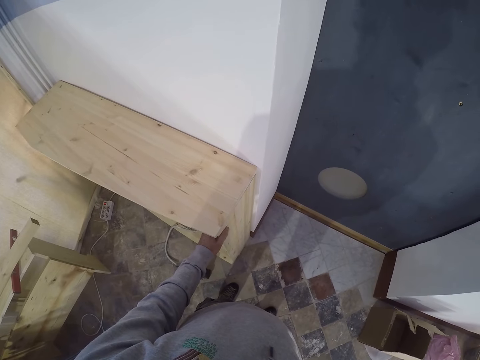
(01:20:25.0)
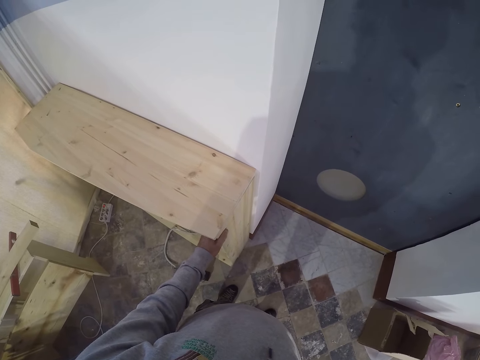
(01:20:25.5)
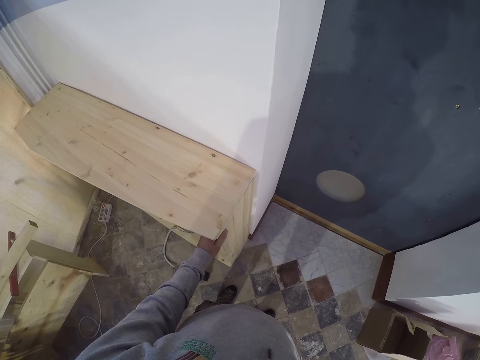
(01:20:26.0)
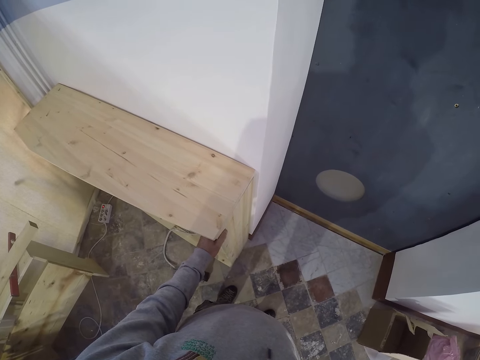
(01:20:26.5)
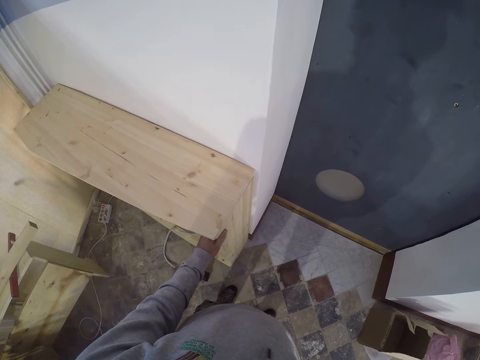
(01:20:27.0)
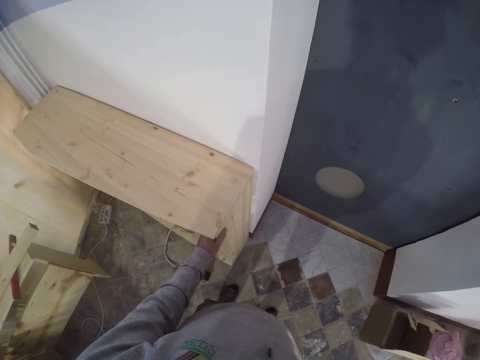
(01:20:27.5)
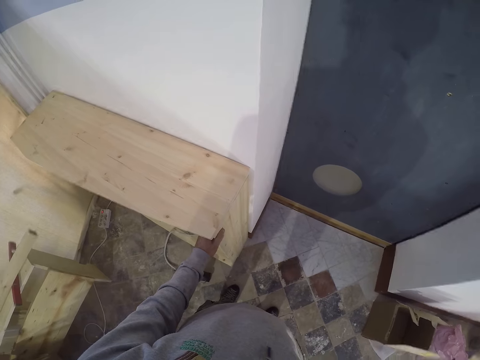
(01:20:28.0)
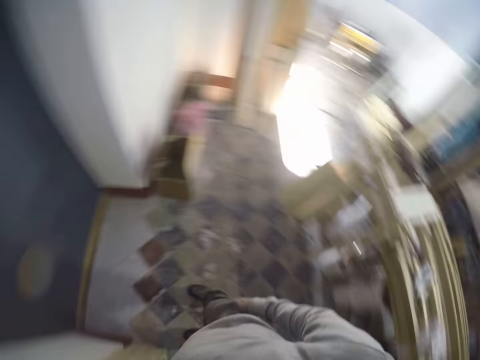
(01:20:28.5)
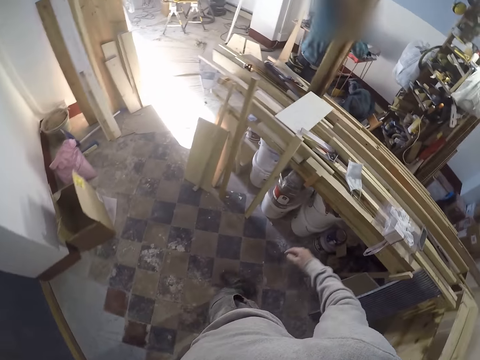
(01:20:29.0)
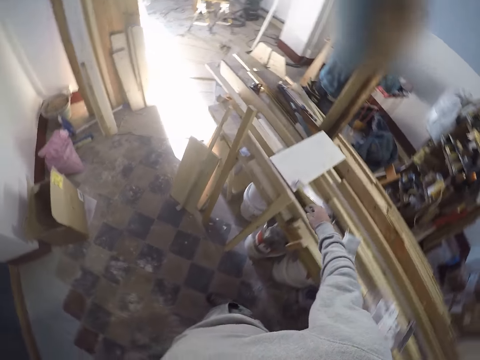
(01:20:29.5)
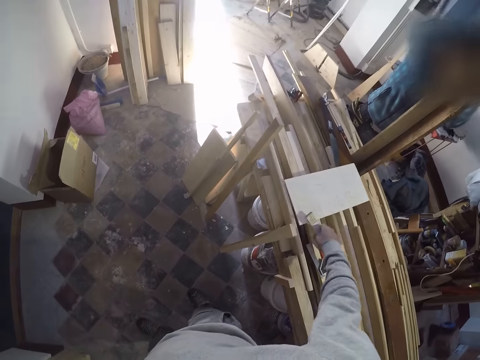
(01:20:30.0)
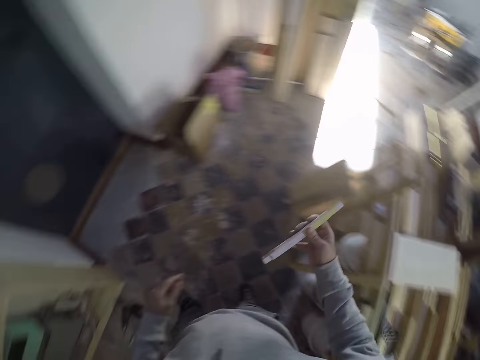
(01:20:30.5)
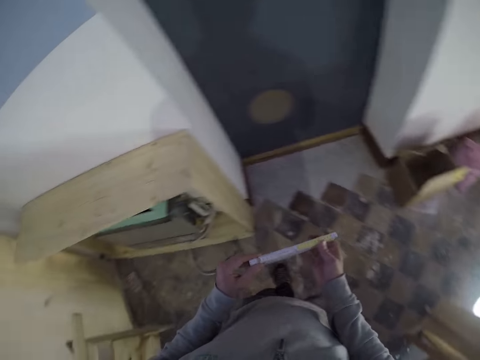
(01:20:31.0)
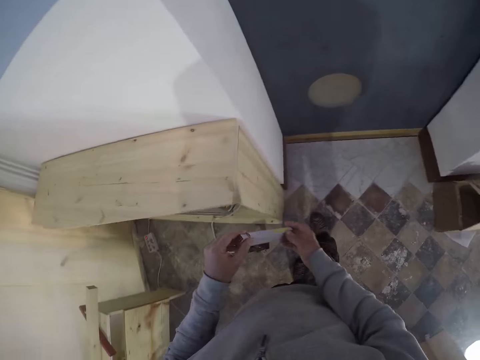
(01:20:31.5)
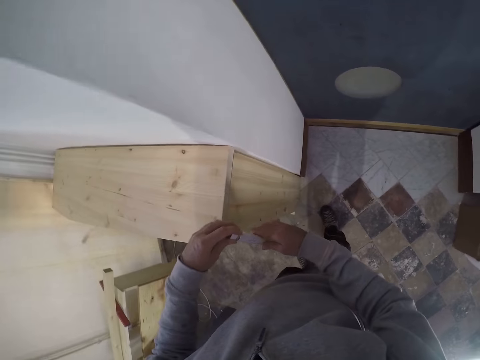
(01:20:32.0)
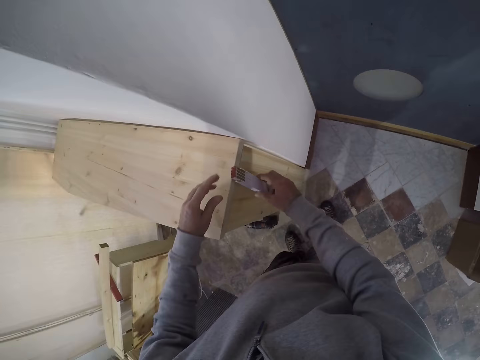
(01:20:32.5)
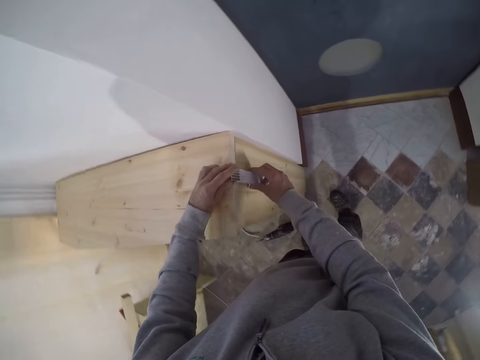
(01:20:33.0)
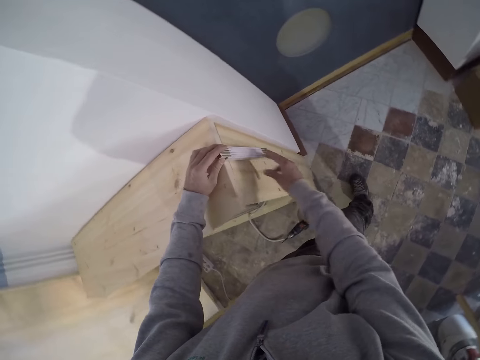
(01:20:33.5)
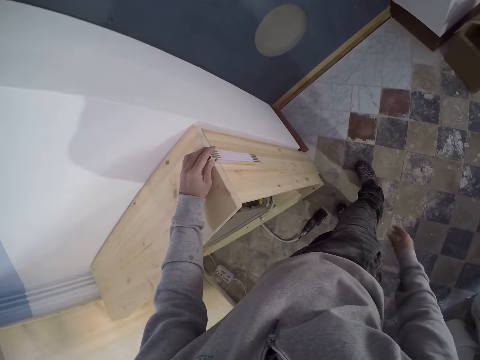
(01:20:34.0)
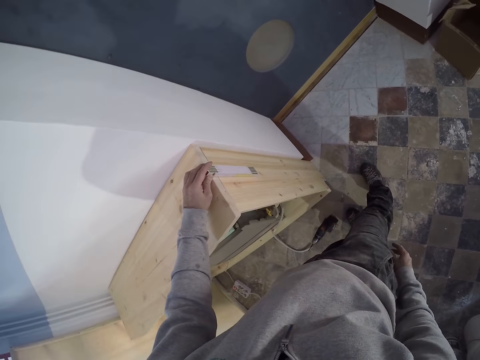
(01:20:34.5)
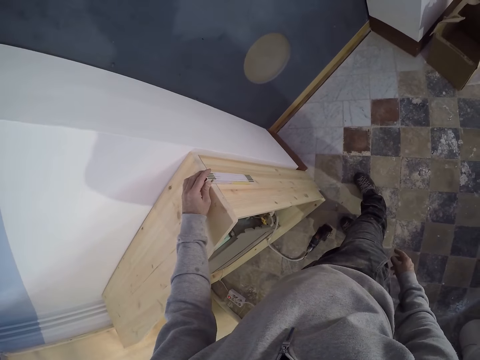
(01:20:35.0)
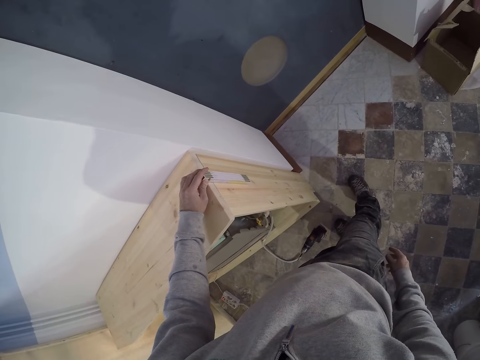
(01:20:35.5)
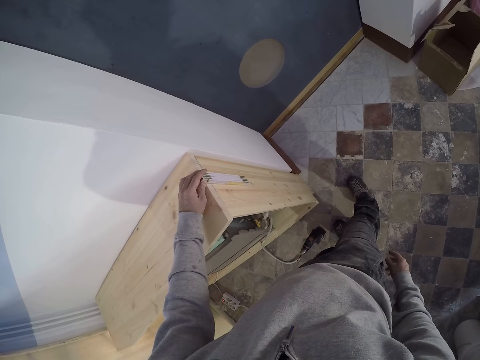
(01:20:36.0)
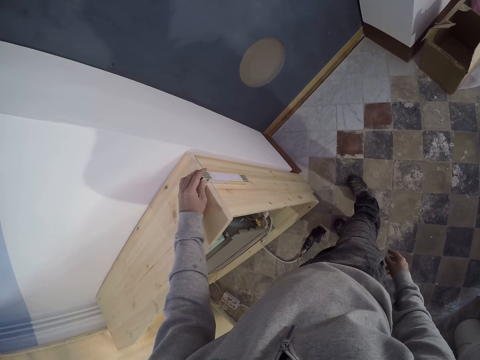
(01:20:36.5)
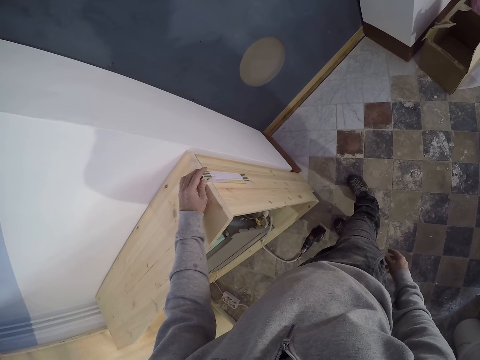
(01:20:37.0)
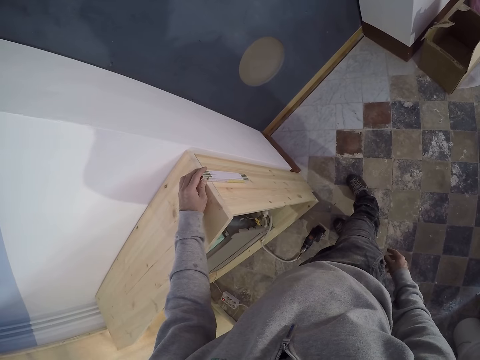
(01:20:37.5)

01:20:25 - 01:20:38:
The camera wearer turns around. The man holds a wood upright with both hands on the work bench. The camera wearer picks the foldable ruler from the workbench with his right hand. He holds the foldable ruler with both hands. He measures the wooden structure with the foldable ruler. He places the foldable ruler on the side of the shelf with both hands. He removes his right hand from the foldable ruler on the side of the shelf.

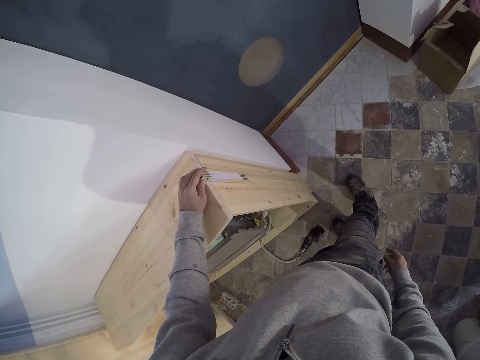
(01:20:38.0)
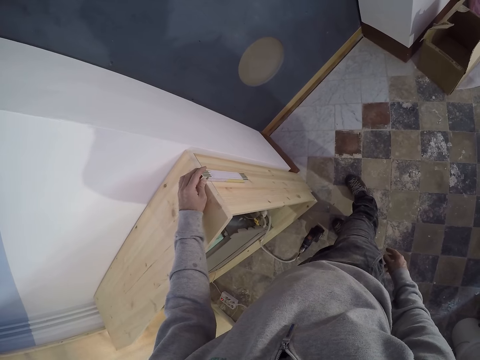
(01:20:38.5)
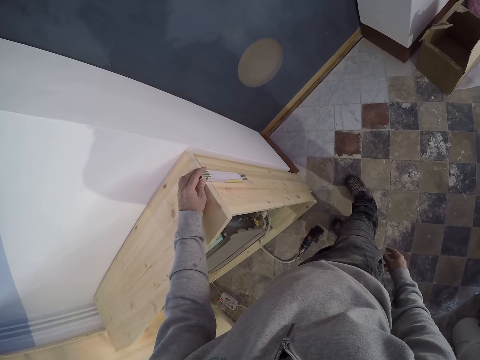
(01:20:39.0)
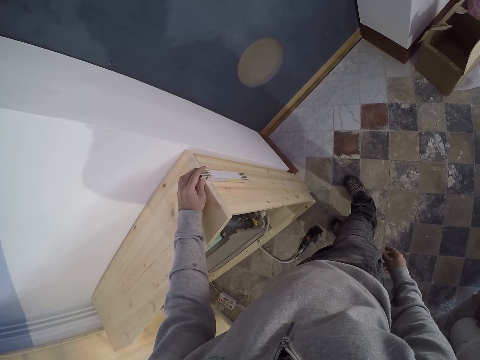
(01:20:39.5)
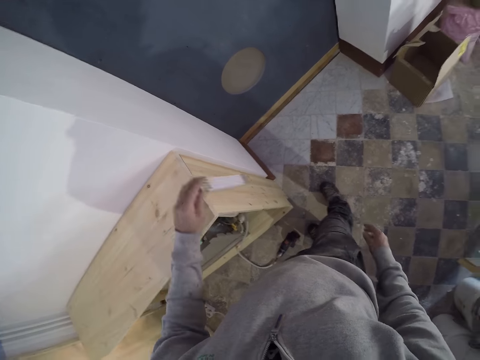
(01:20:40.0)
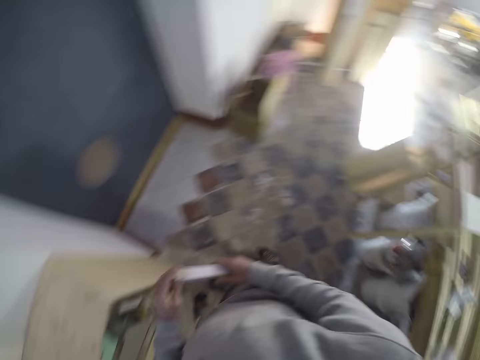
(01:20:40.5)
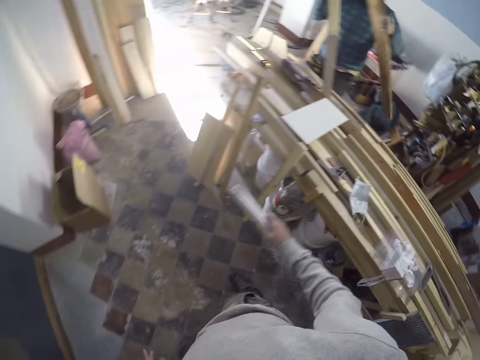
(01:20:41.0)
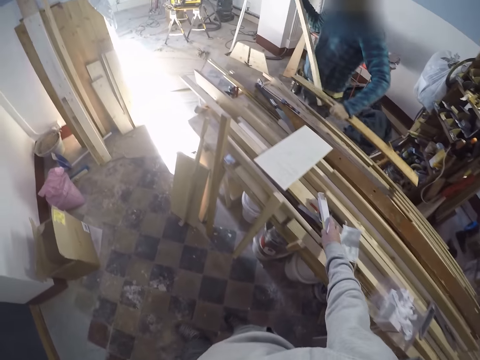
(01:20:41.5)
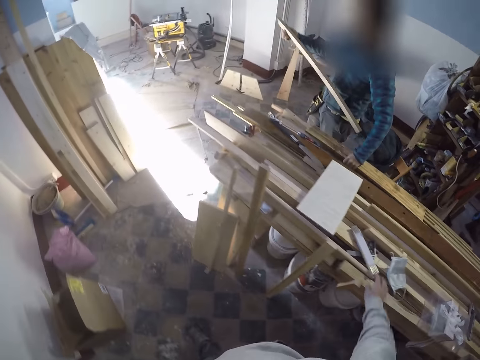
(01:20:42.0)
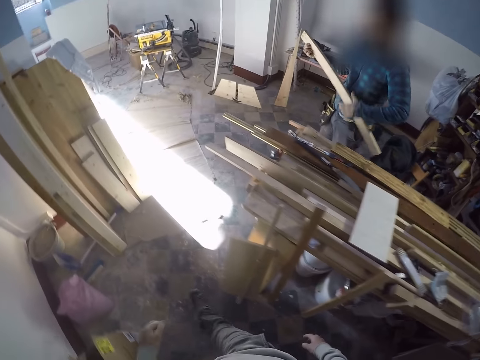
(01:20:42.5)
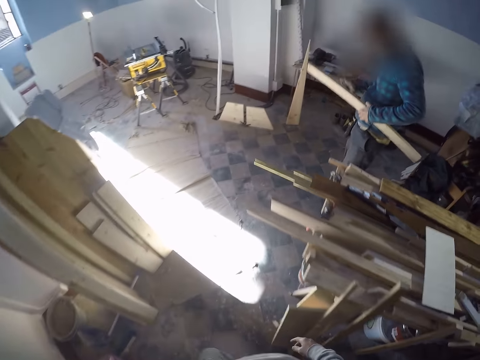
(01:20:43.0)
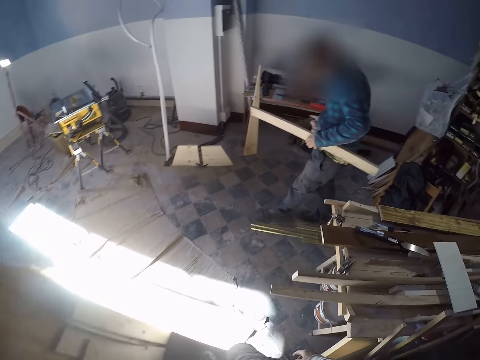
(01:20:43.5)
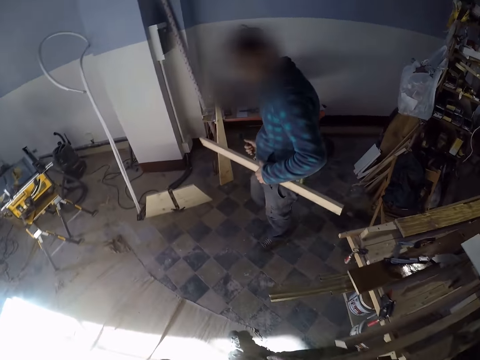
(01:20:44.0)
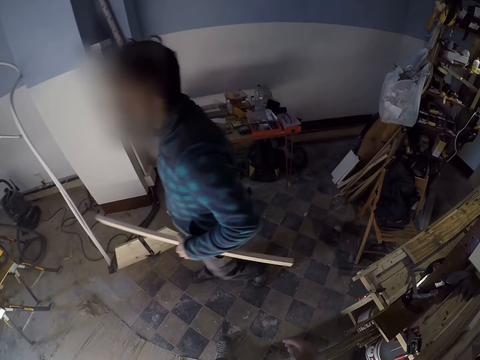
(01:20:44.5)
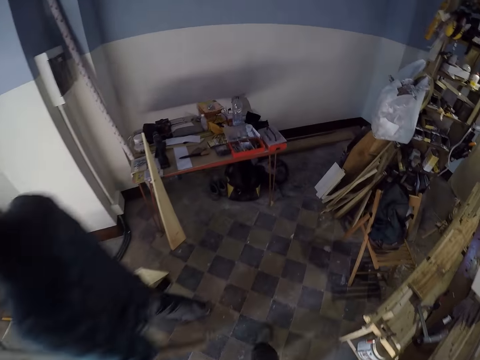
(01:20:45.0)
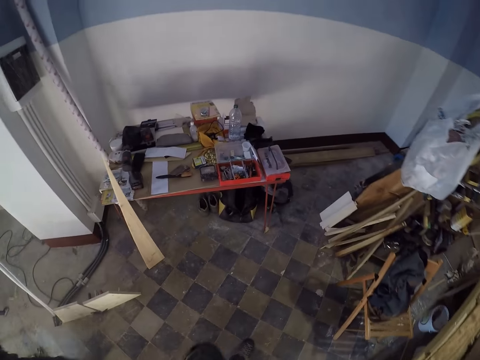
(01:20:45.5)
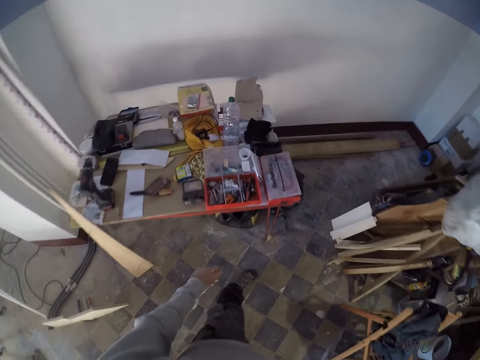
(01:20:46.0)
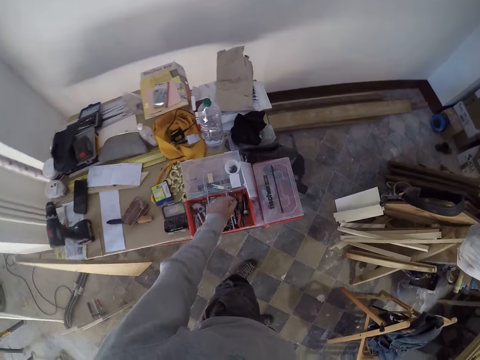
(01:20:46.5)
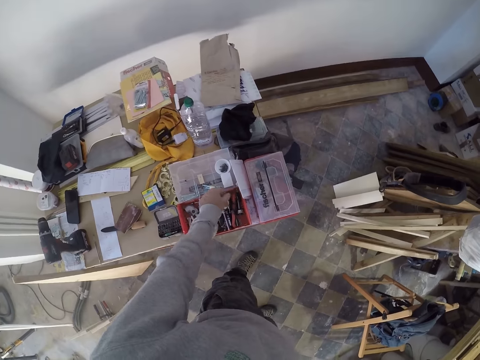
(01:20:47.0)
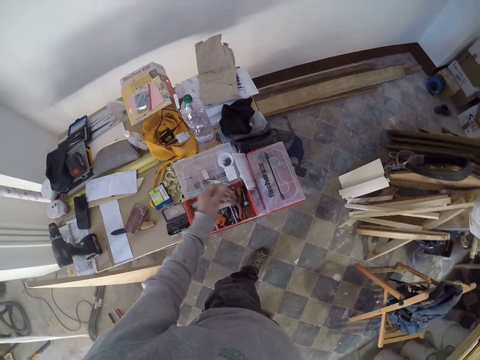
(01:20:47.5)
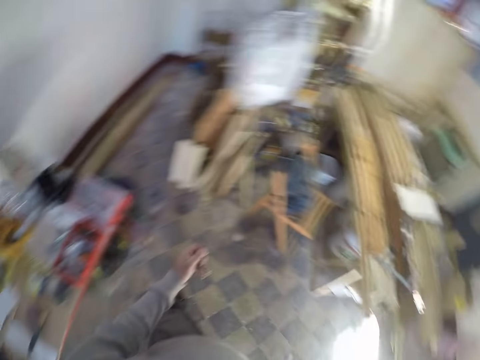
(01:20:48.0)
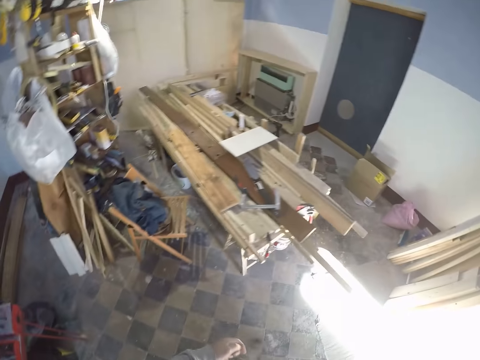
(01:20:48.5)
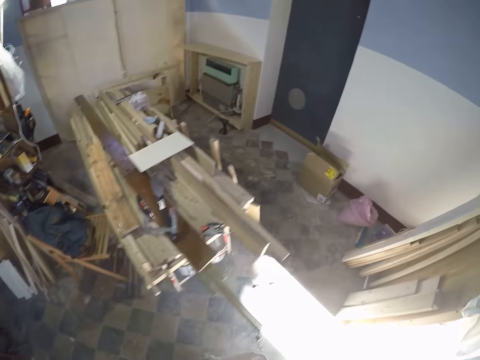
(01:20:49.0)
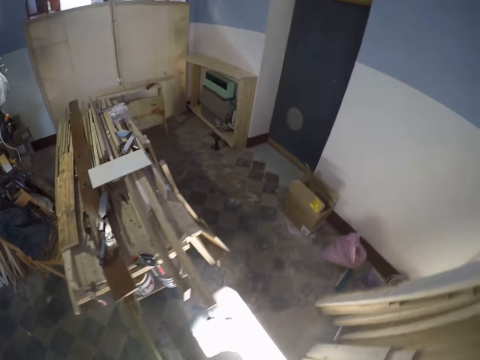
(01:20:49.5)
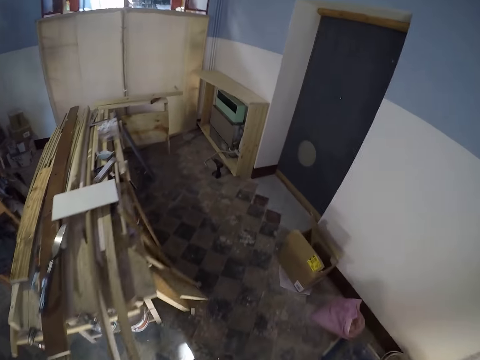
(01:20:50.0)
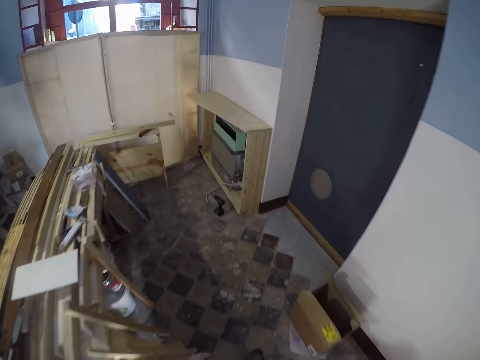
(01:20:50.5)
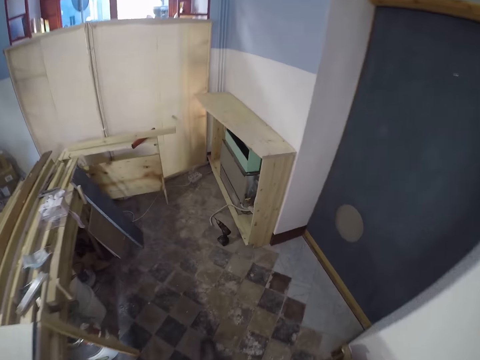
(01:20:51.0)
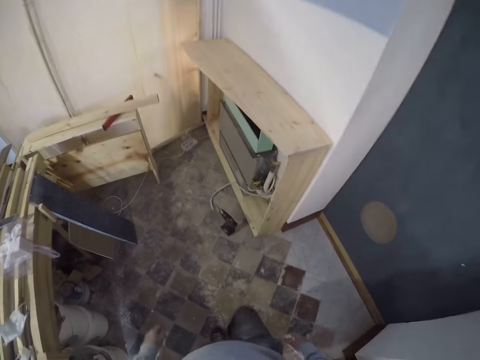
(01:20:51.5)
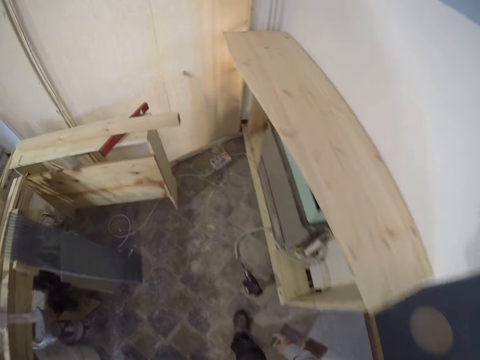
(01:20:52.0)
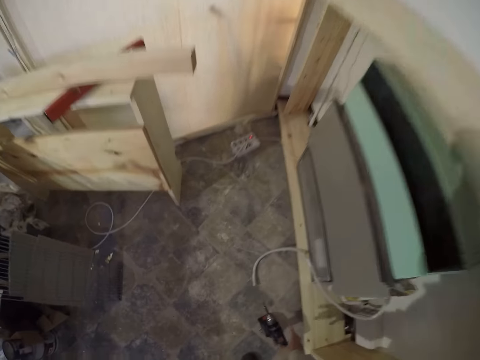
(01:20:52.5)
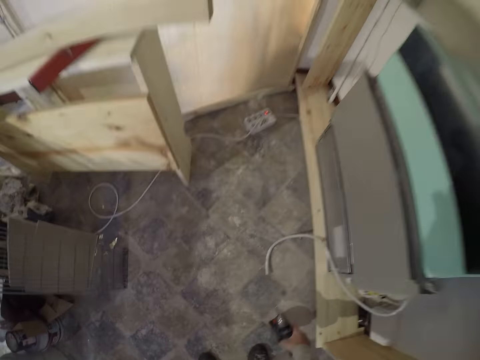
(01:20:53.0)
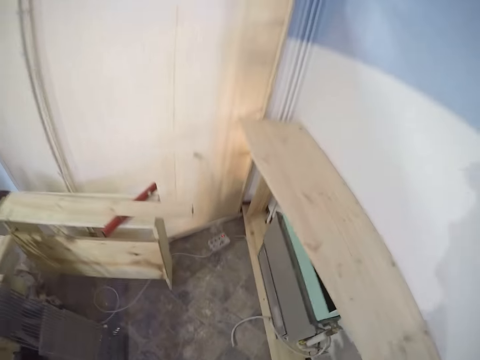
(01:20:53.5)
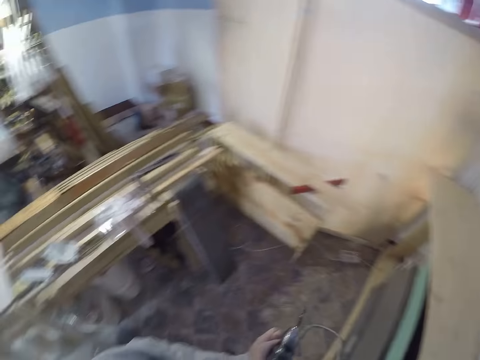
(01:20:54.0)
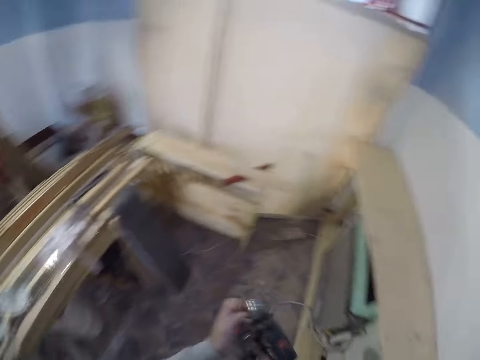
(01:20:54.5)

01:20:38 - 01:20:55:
The camera wearer removes the foldable ruler from the shelf with his left hand. He holds the foldable ruler with both hands. He places the foldable ruler on the workbench with his right hand. A man places a wood on the work bench with his left hand. The camera wearer walks in the workshop. Another man passes the wood in his right hand to his left hand. The other man adjusts a tool belt on his waist with his right hand. The first man walks in the workshop. The camera wearer approaches the other man in the workshop. The other man approaches a room from the workshop. The camera wearer approaches a table in the workshop. He picks a drill bit from a tool box on the table with his left hand. He walks in the workshop. He approaches the shelf in the workshop. He picks a drill gun from the floor with his right hand.
